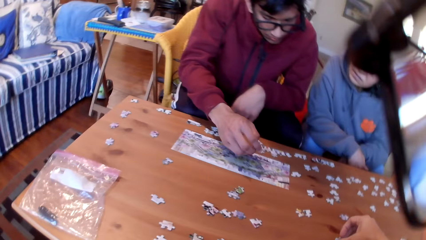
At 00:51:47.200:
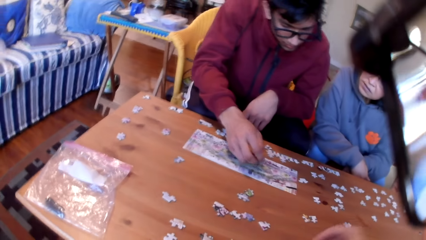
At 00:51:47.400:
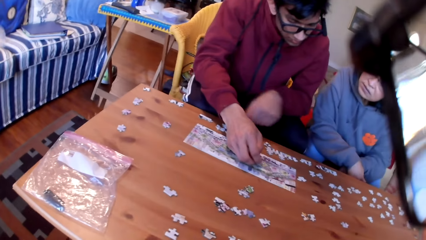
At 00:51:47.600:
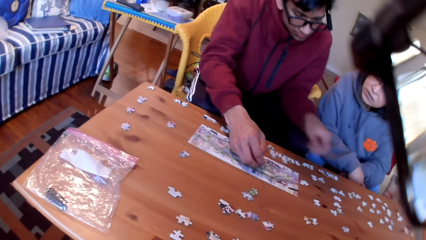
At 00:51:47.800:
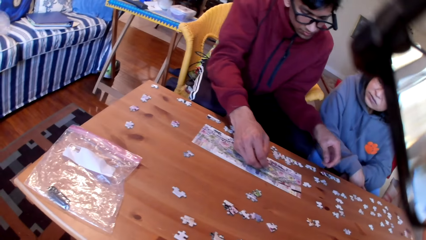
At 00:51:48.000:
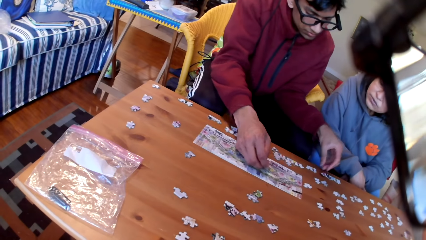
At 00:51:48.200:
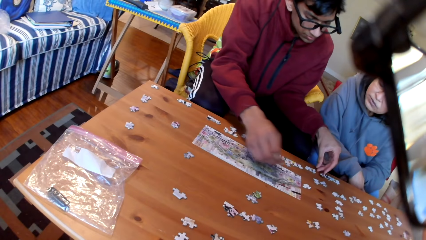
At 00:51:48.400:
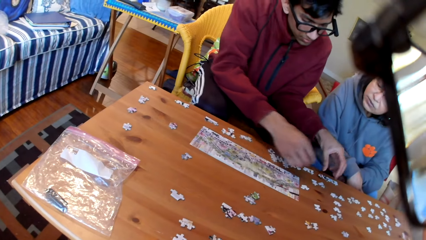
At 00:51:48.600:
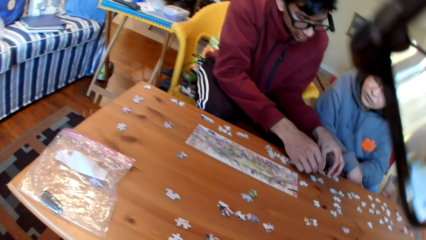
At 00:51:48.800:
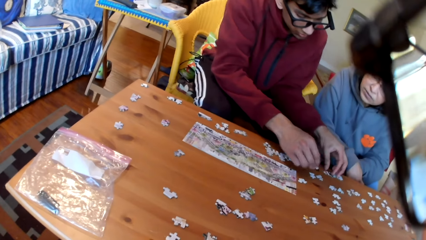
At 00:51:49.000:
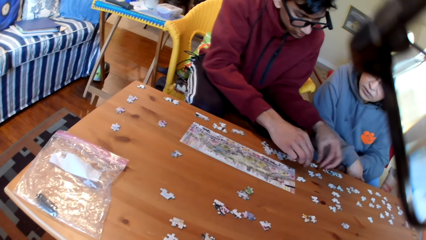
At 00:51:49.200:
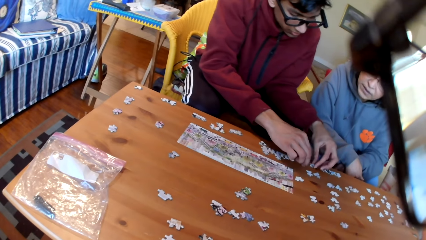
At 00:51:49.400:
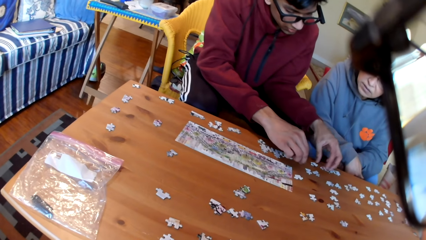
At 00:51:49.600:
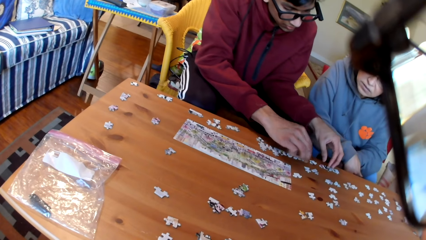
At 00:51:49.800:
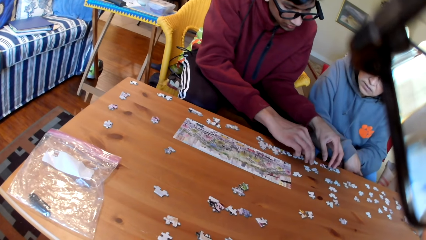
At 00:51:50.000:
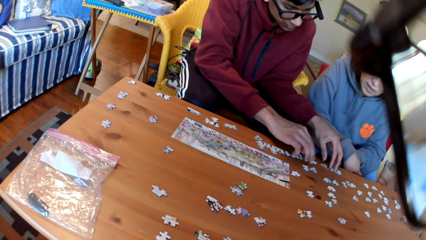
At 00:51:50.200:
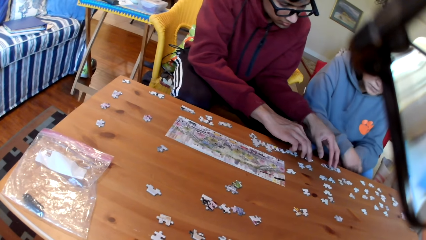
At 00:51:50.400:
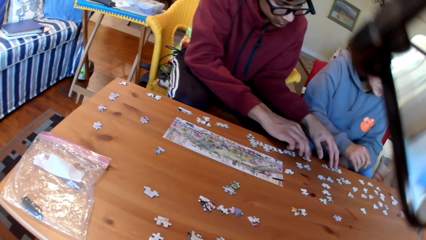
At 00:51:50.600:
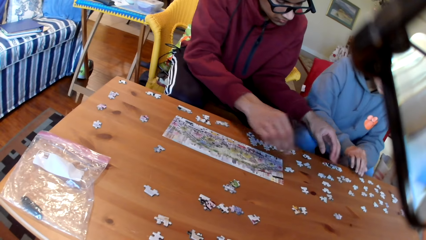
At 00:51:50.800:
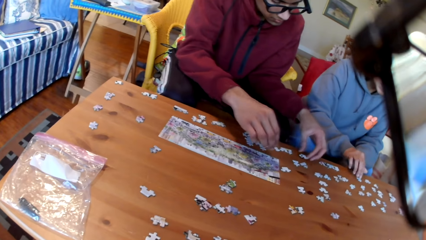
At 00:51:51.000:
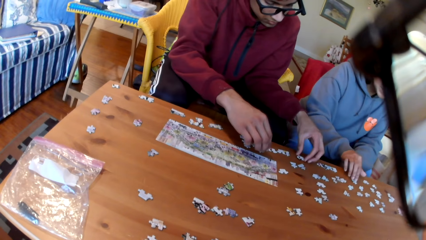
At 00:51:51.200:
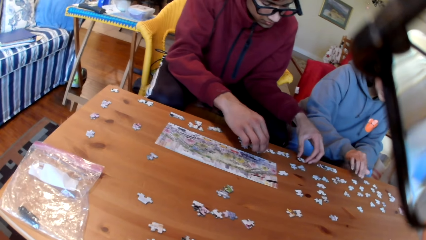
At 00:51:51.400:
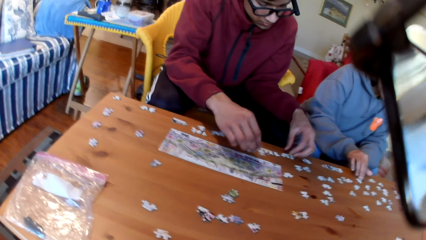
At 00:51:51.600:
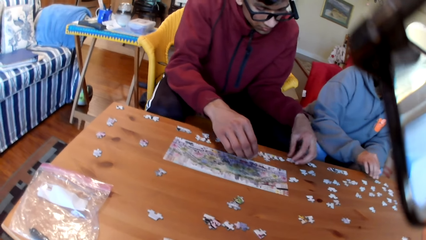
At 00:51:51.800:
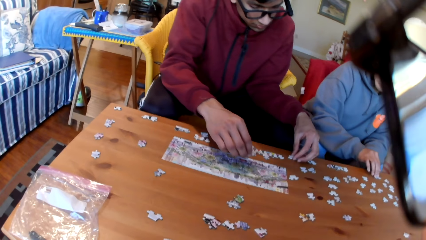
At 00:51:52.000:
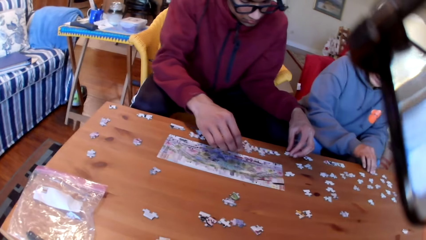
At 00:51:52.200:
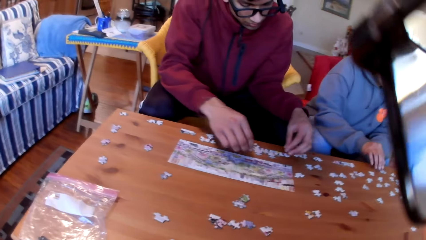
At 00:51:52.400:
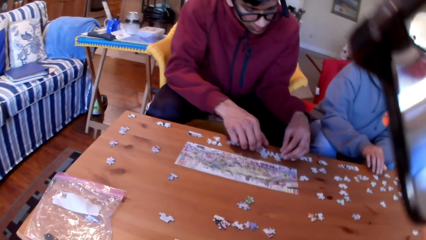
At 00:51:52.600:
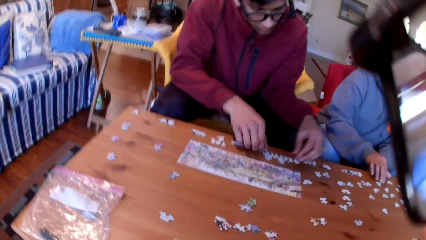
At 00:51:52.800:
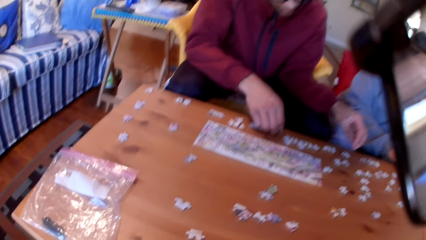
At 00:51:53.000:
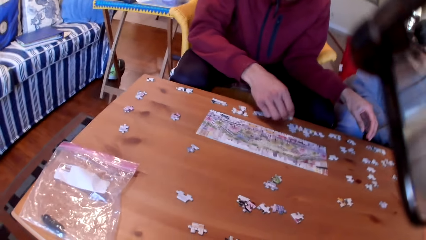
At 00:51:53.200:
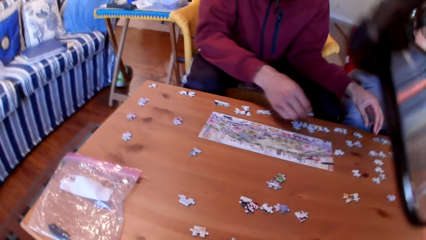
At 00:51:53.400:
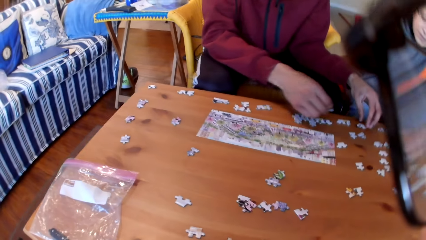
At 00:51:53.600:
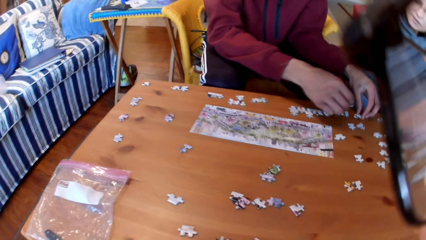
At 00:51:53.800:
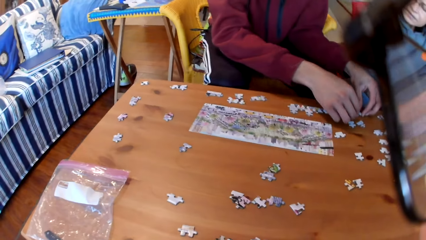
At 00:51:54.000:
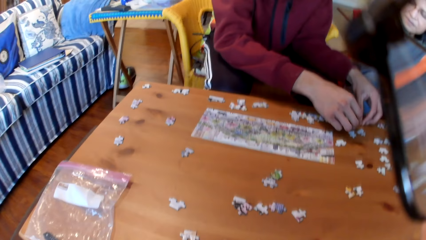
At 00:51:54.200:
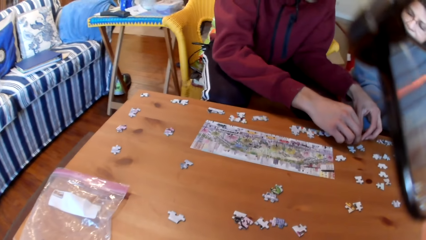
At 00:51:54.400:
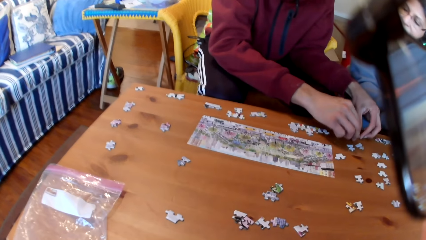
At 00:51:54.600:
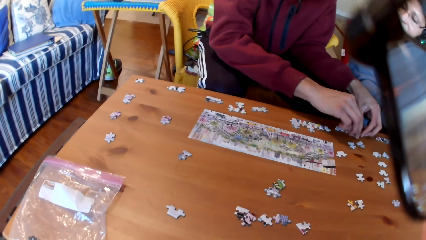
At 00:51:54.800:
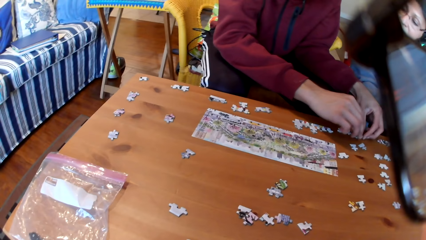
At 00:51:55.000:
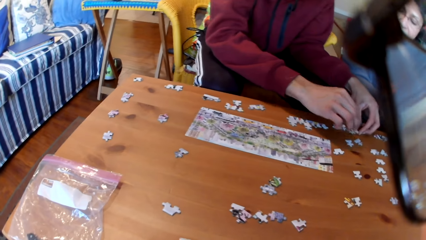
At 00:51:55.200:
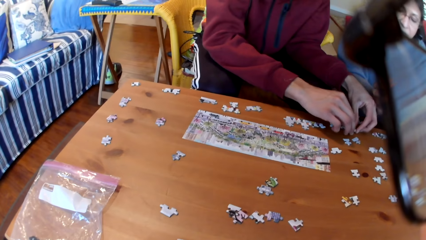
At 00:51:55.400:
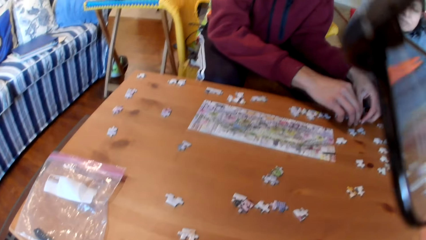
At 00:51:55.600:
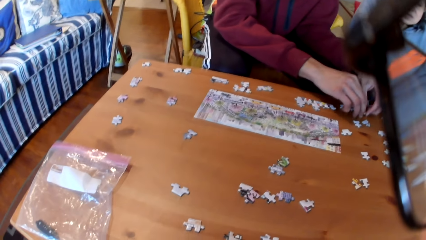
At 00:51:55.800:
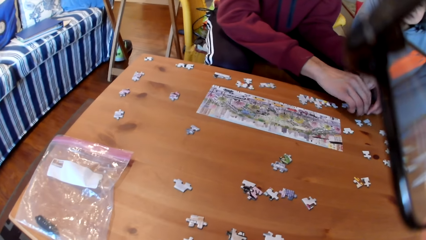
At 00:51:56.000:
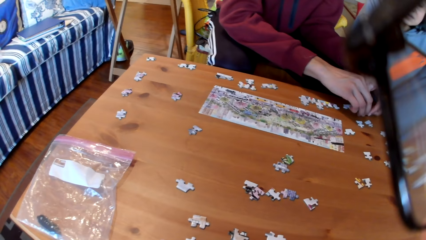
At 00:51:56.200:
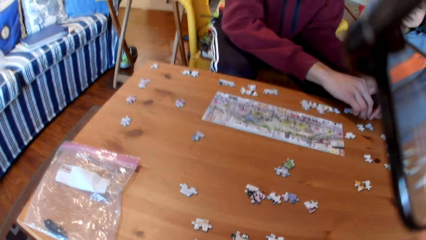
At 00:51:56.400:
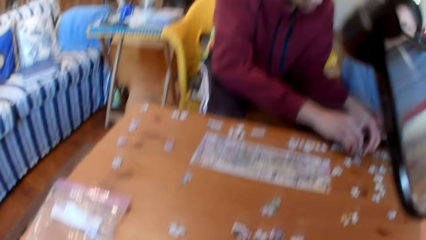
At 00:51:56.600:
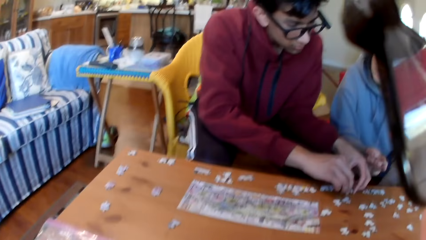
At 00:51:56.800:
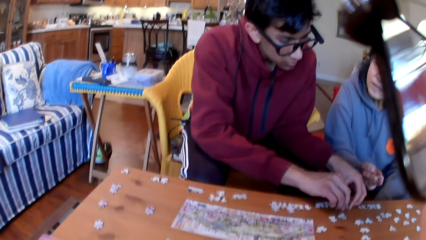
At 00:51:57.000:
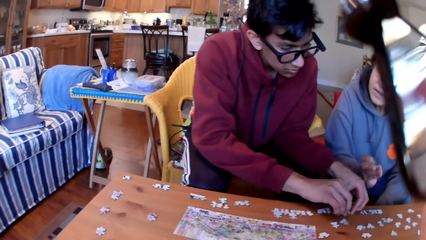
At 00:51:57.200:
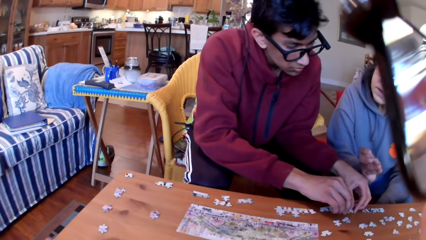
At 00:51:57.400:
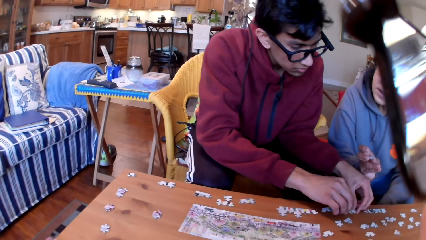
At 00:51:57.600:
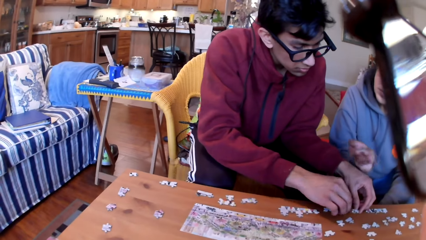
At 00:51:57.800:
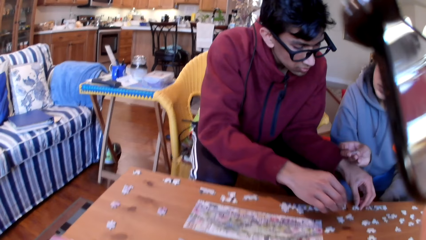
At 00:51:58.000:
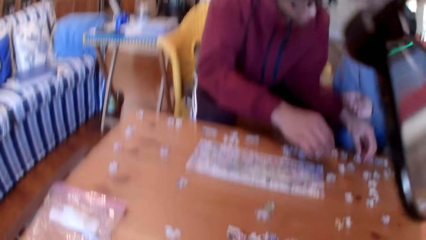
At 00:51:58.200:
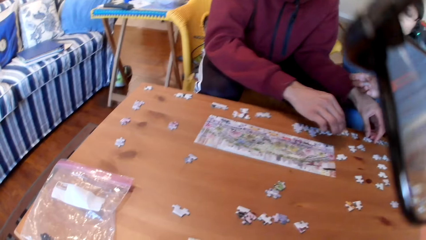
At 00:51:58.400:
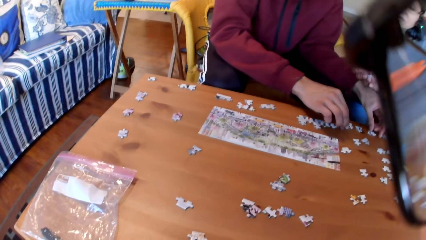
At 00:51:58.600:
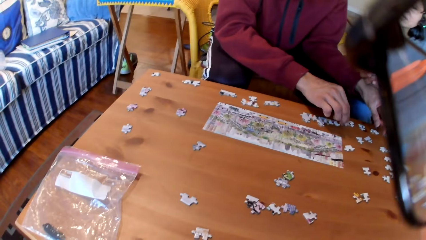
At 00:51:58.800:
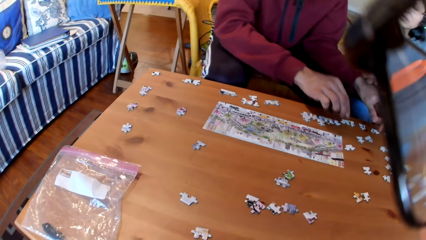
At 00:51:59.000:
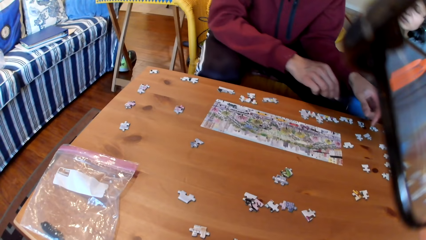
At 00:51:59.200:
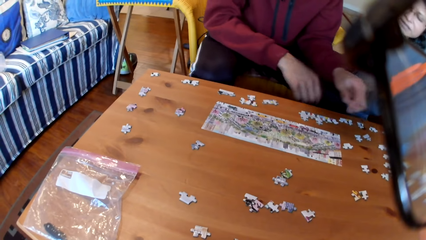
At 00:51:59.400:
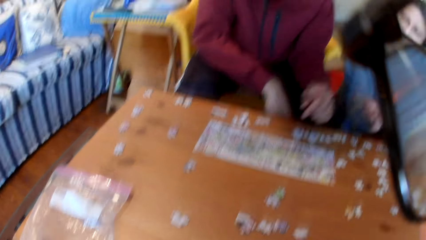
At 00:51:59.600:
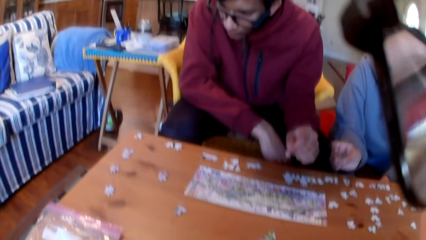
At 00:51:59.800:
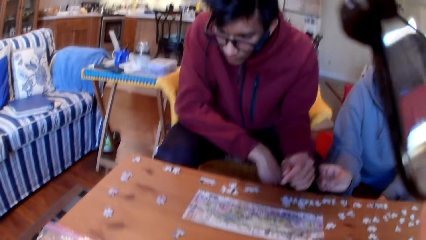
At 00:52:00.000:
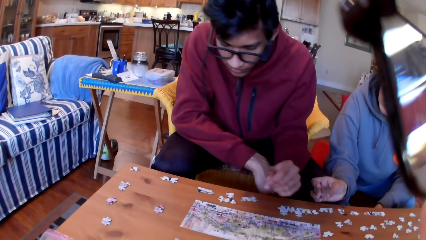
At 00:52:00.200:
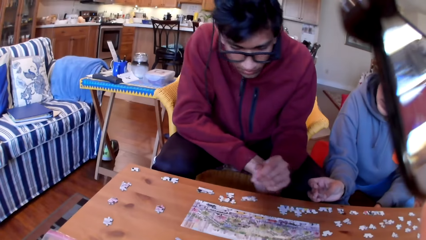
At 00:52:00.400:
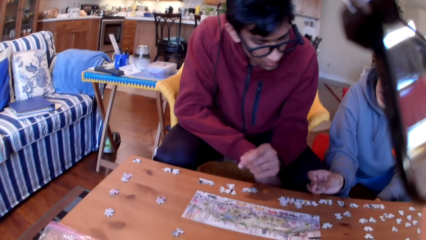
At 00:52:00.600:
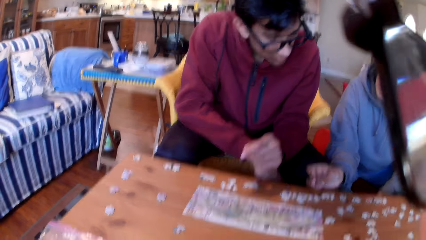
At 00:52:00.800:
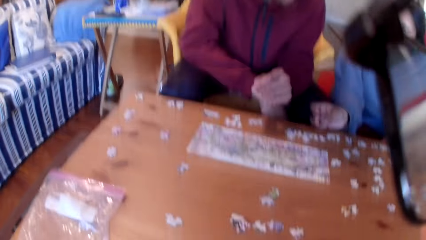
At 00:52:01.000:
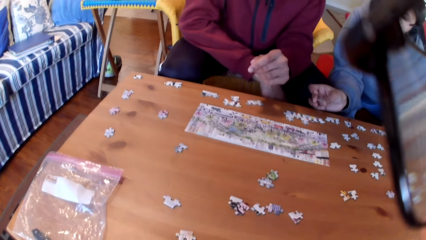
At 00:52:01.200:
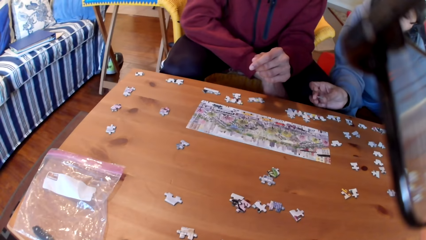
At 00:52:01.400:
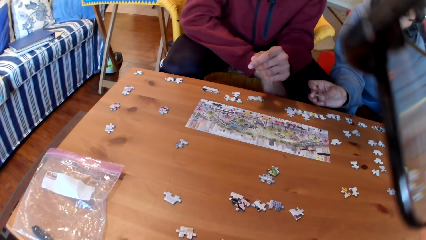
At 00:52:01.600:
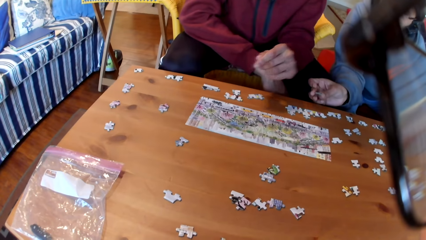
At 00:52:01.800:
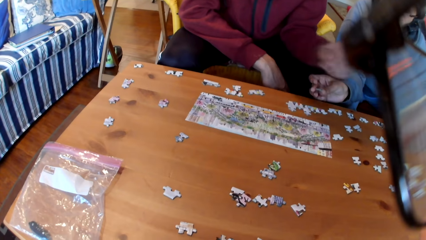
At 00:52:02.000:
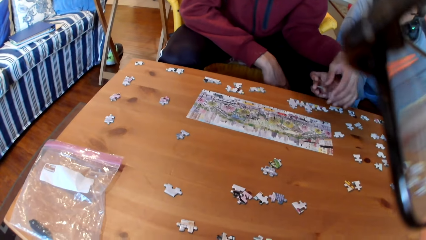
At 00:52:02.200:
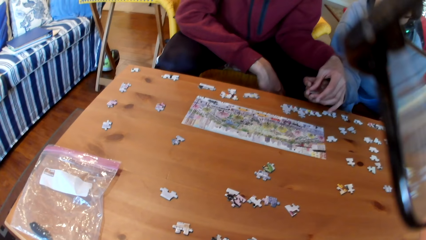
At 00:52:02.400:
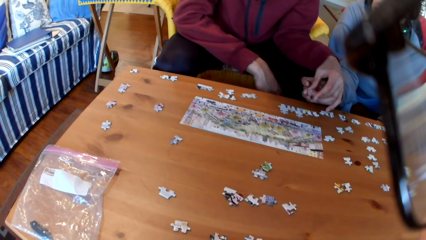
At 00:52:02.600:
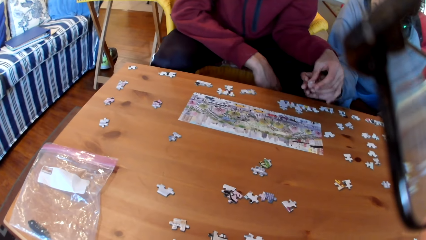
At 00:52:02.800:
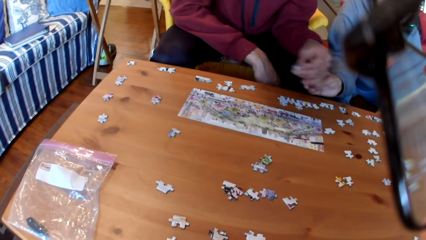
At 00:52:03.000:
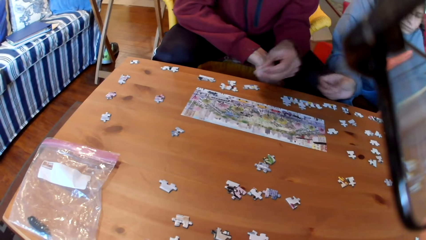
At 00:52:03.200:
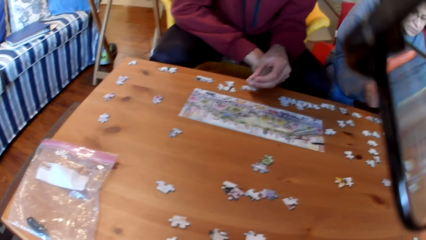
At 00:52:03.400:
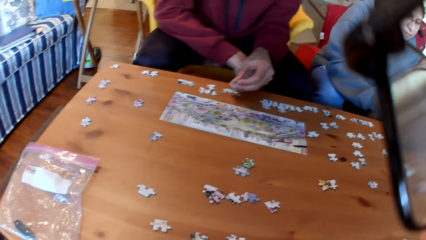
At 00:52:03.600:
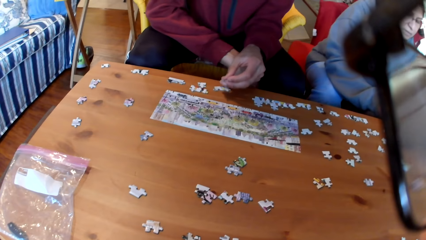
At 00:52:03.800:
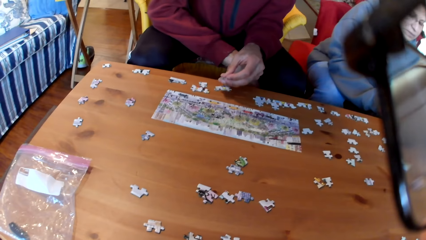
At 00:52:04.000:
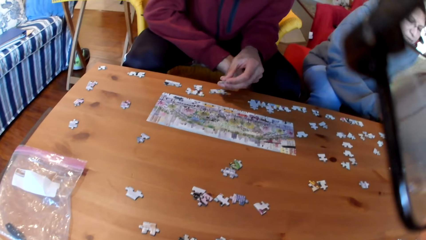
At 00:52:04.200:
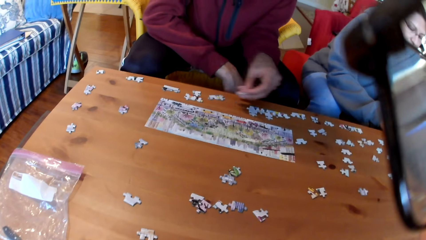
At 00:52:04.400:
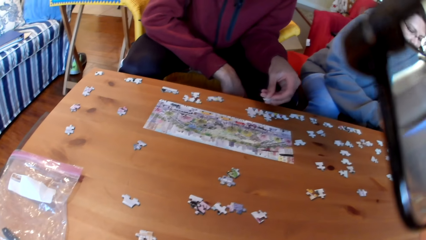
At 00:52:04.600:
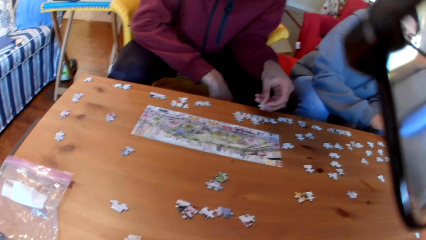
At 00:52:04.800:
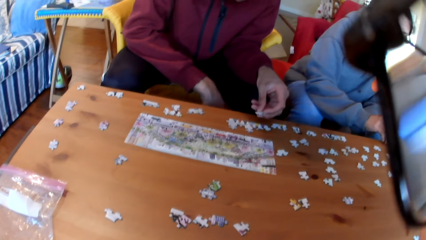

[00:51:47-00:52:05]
The camera wearer picks up the jigsaw puzzle. A man moves the puzzles. A woman moves the puzzles. The woman arranges the jigsaw puzzle. The man joins the puzzles. The camera wearer looks at the colleagues. The woman shows the man a puzzle. The man takes the jigsaw puzzle from the woman. The man moves the puzzle on the hand.
